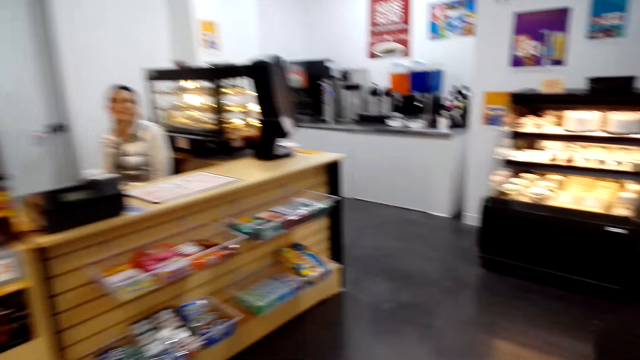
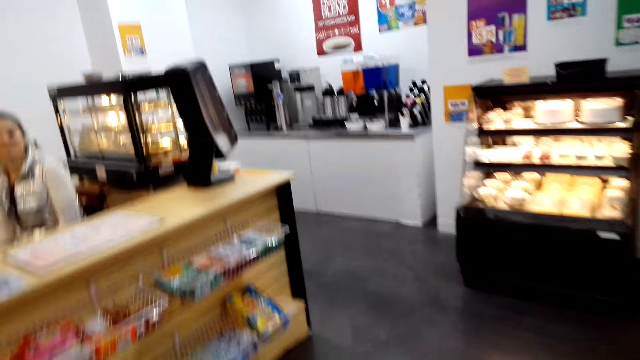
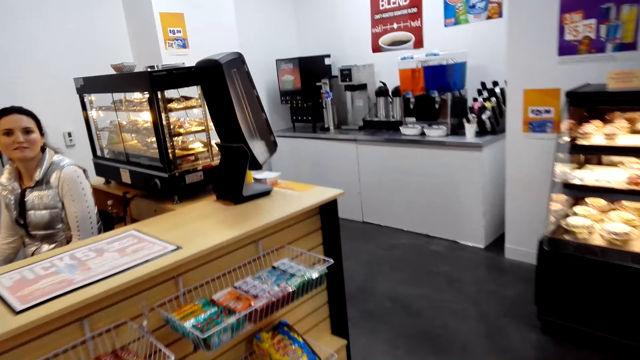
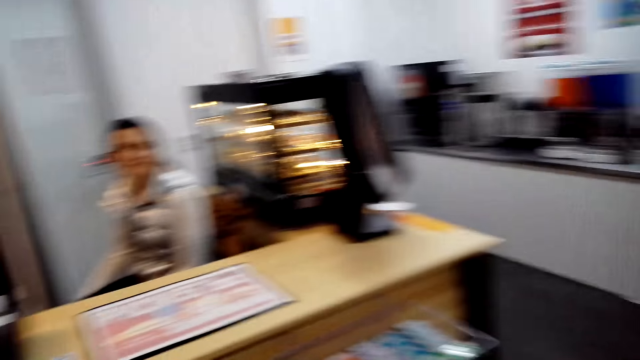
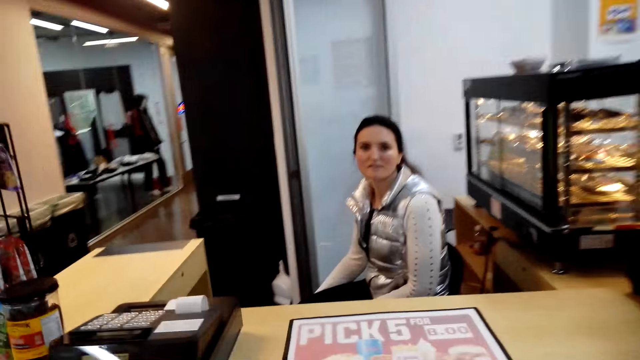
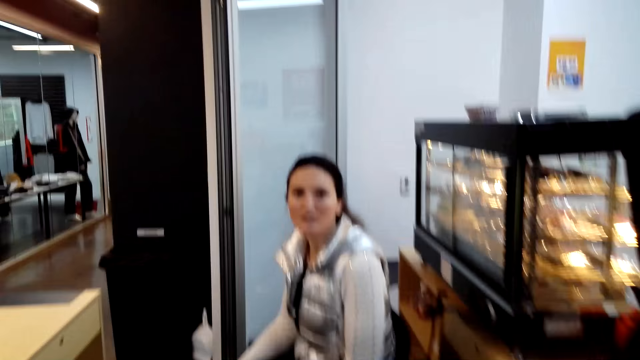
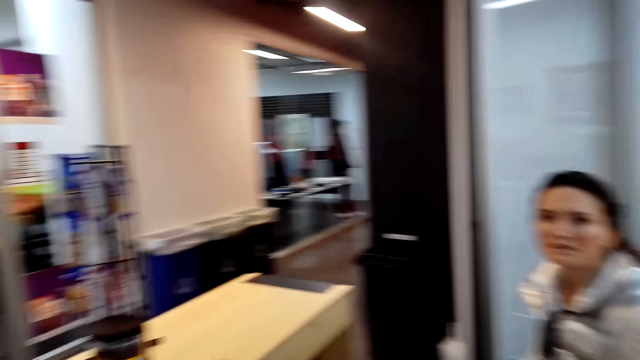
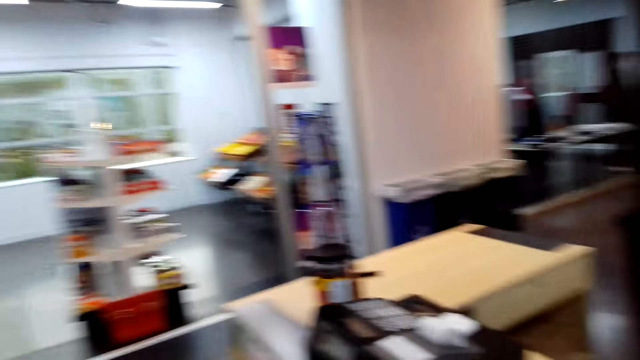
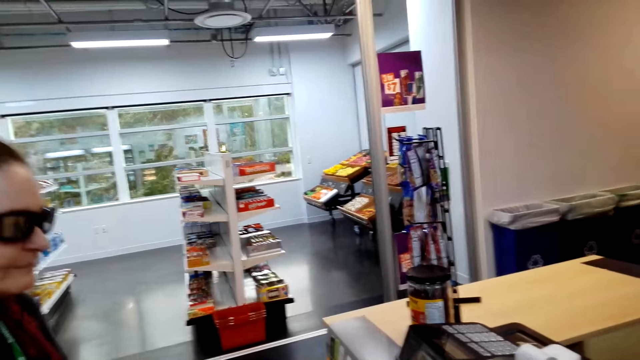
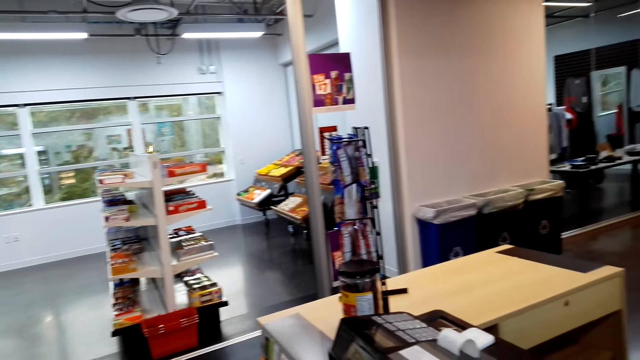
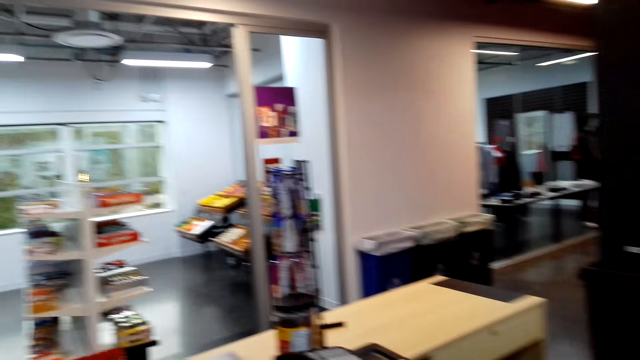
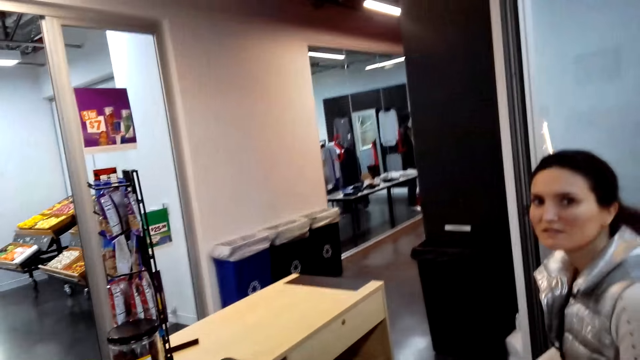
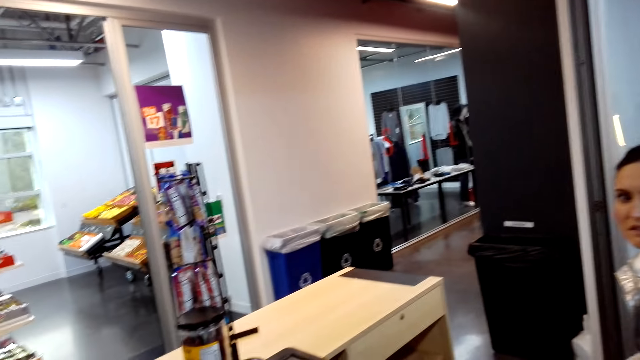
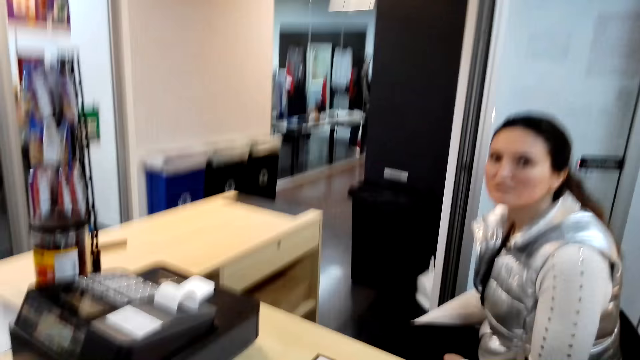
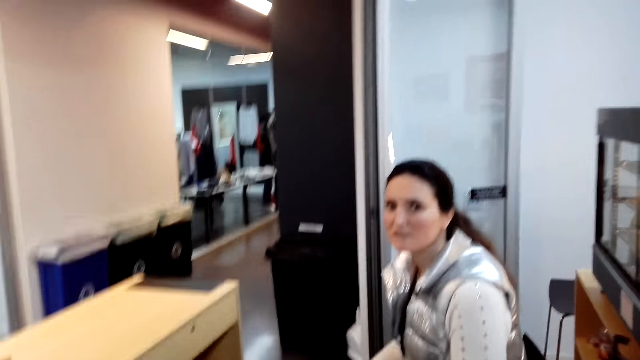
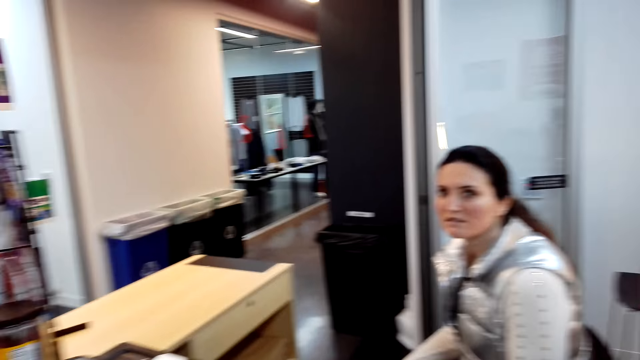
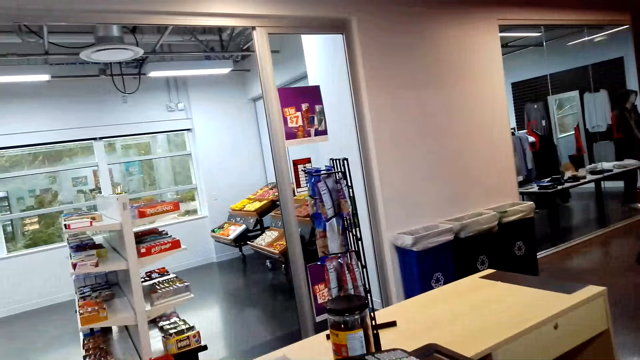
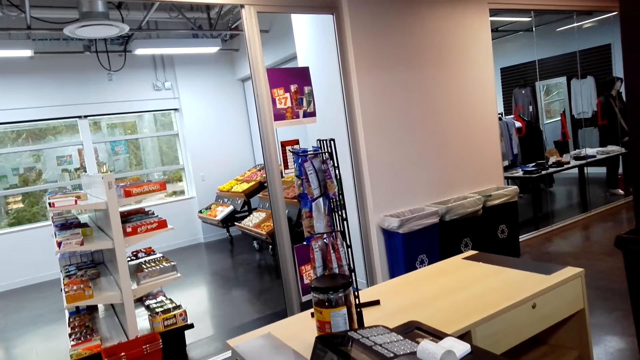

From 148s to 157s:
The camera wearer stands at the counter. A woman carries her hands up. The camera wearer converses with the woman.

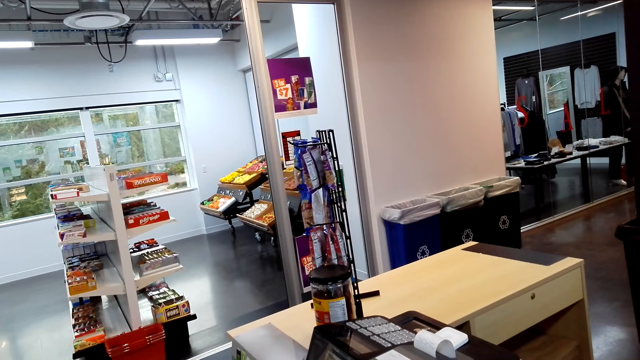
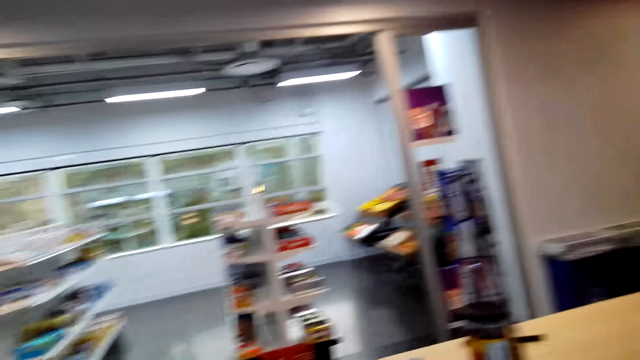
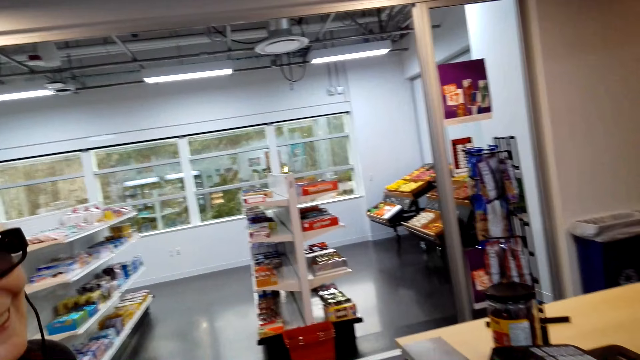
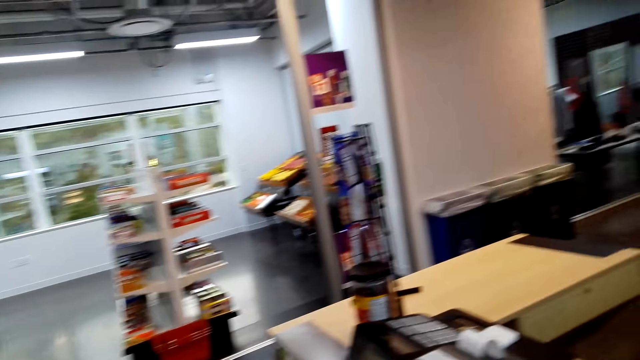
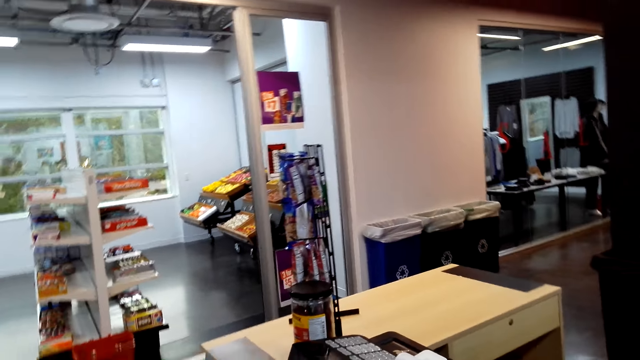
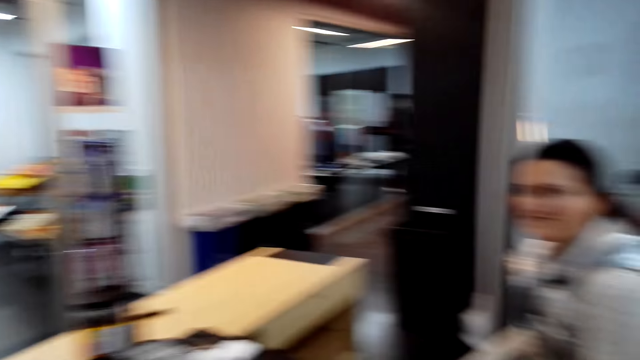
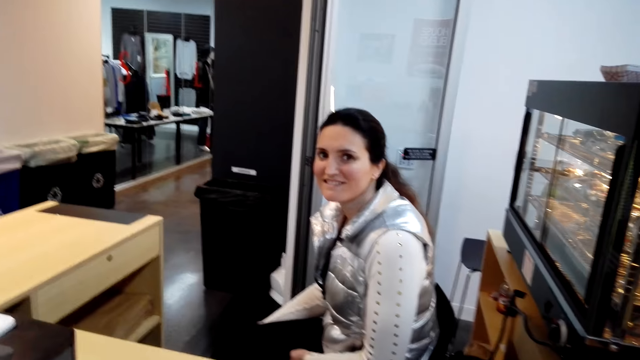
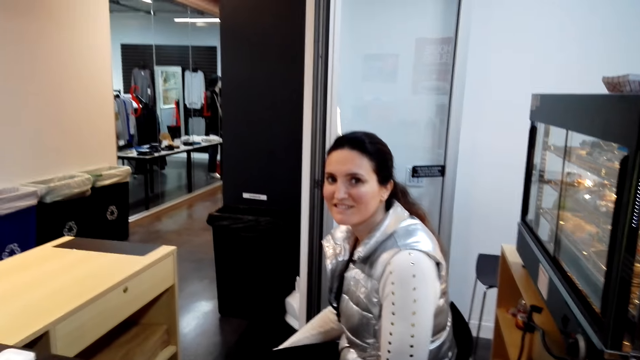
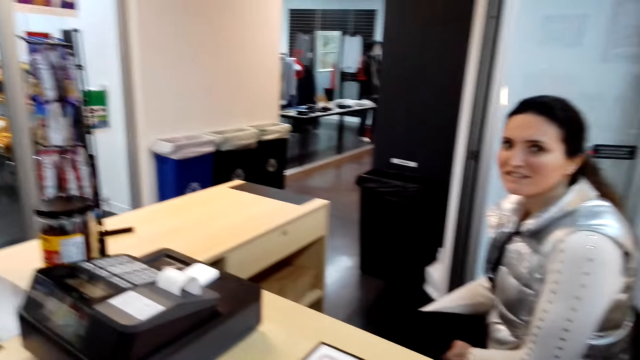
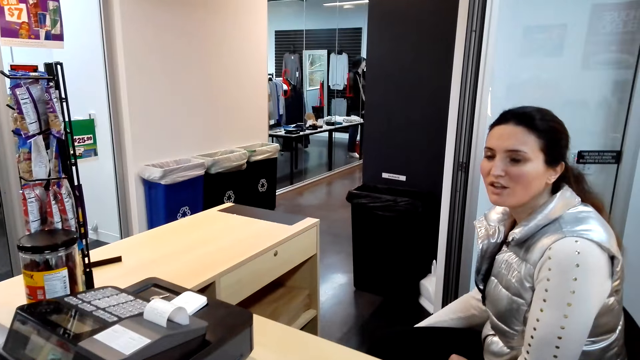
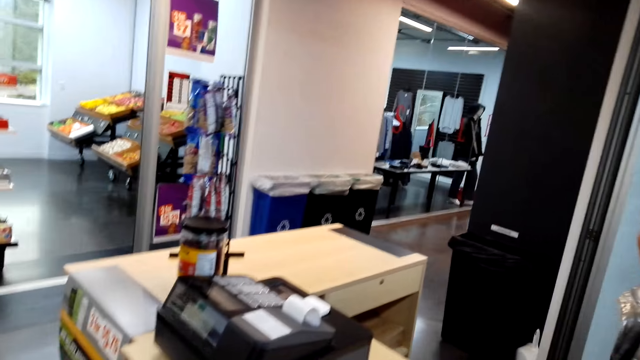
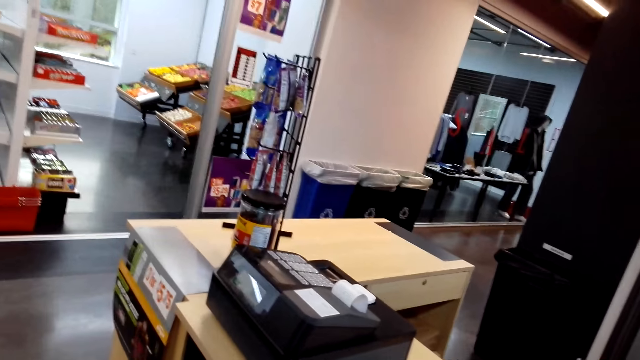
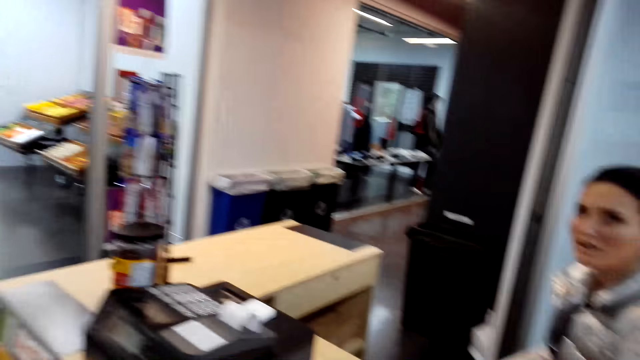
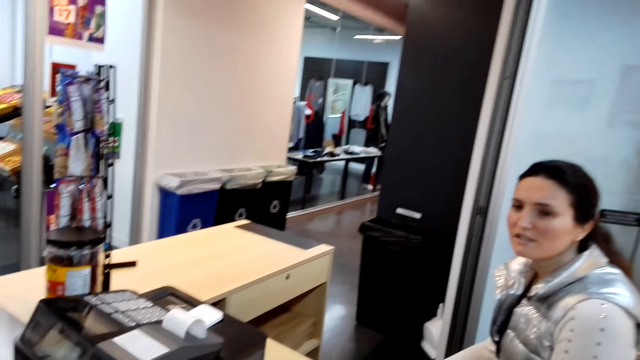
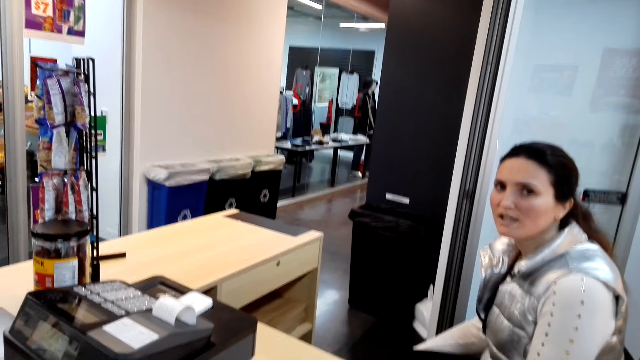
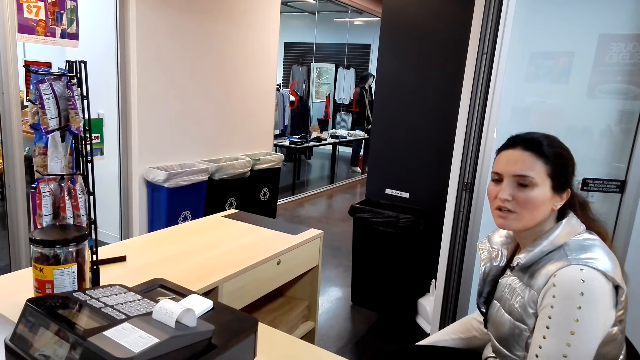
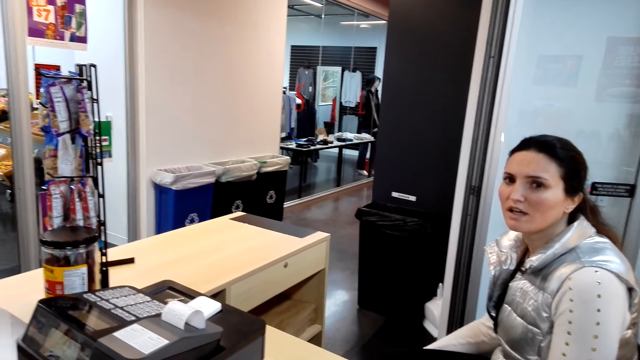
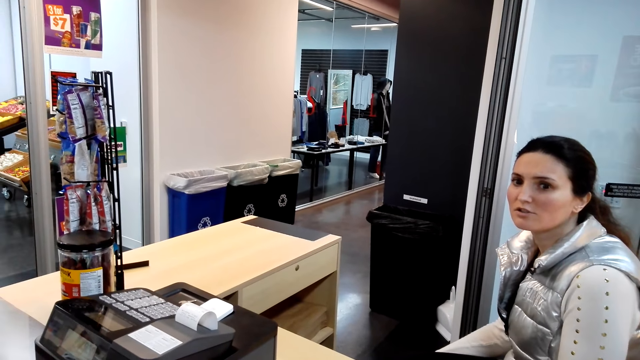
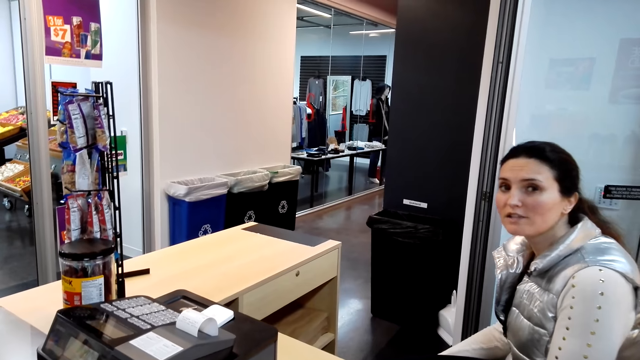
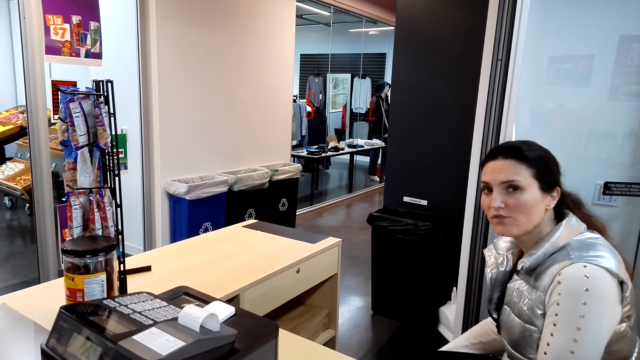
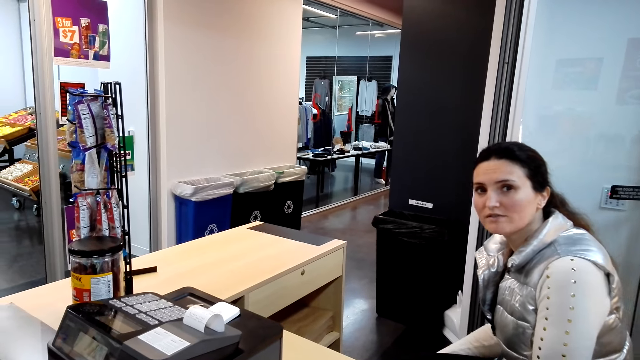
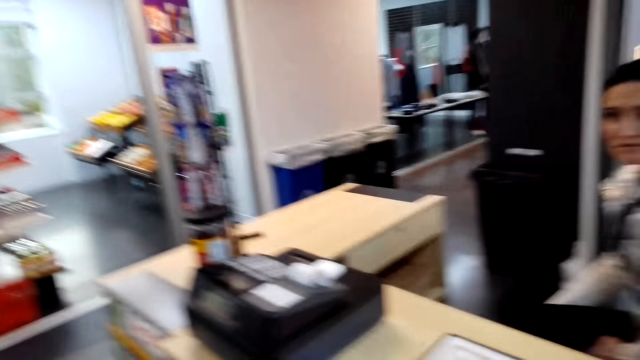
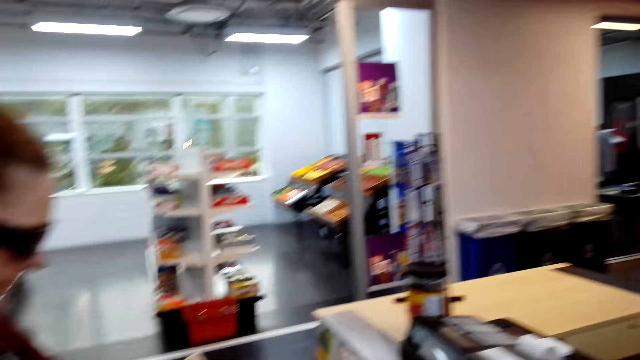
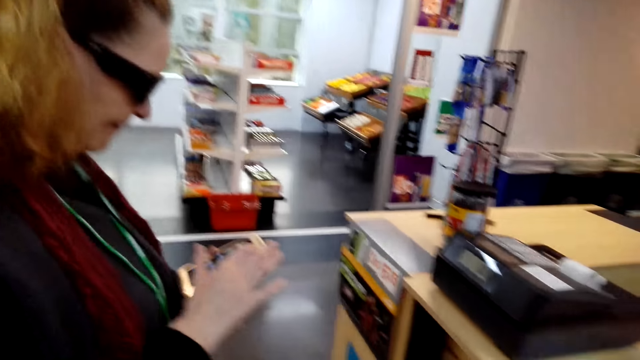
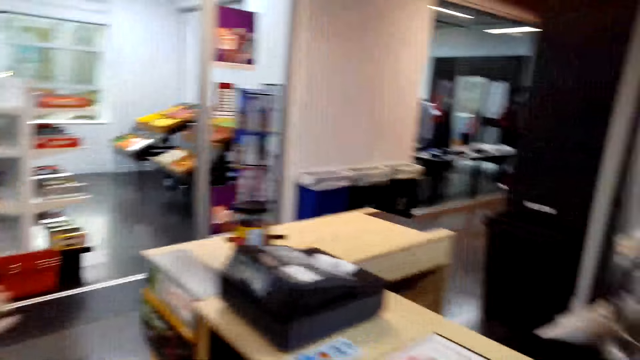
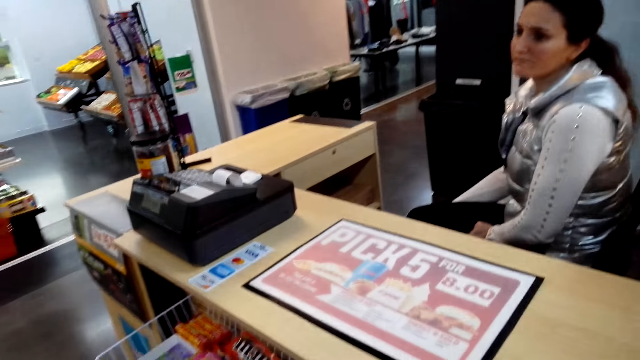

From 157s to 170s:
The camera wearer moves the camera around. They converse. They converse with a woman.
